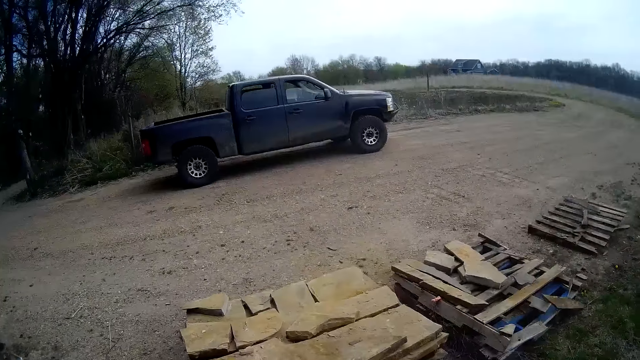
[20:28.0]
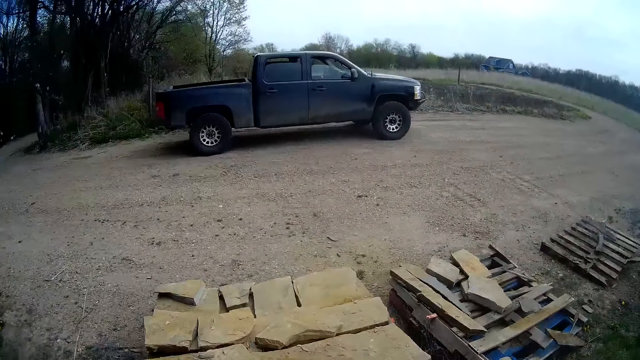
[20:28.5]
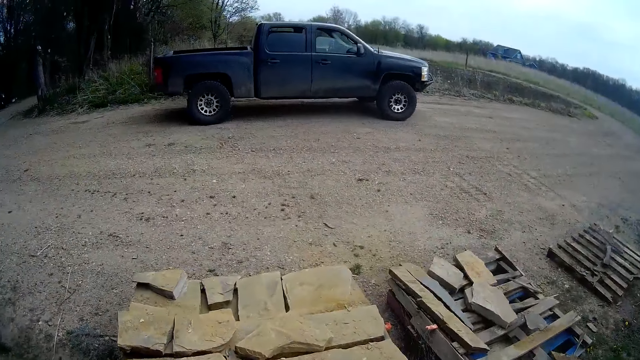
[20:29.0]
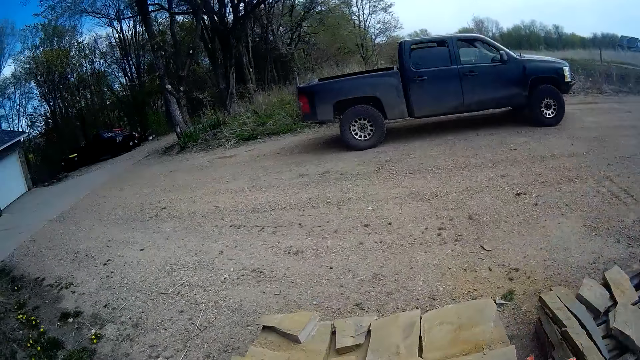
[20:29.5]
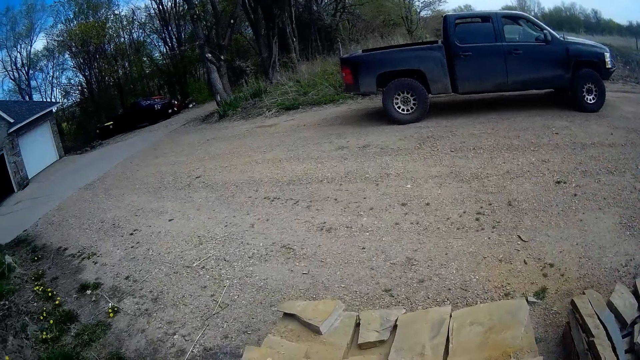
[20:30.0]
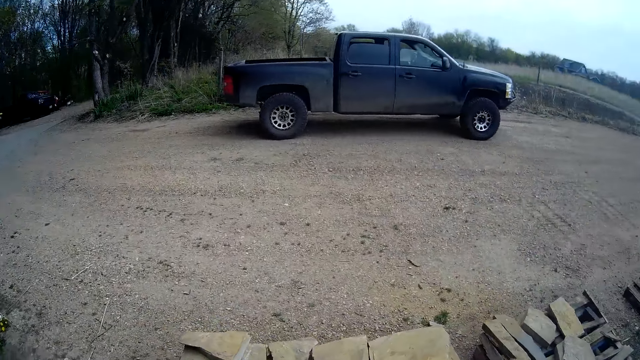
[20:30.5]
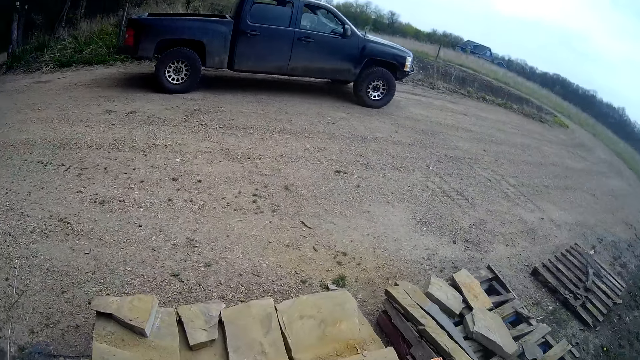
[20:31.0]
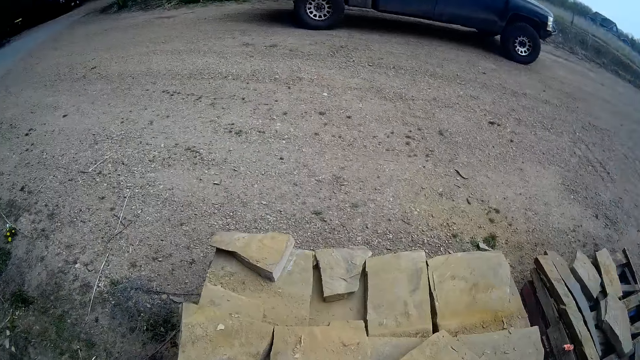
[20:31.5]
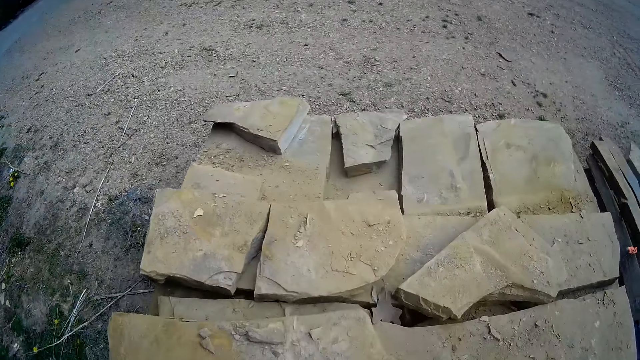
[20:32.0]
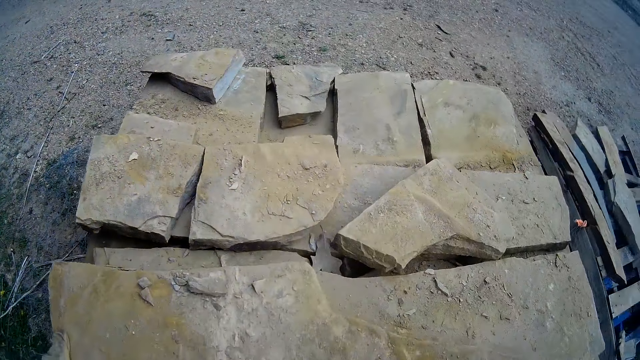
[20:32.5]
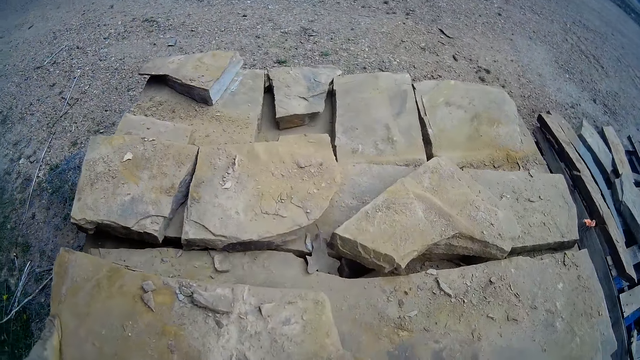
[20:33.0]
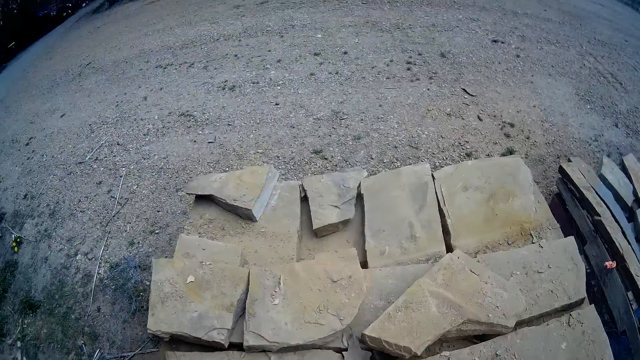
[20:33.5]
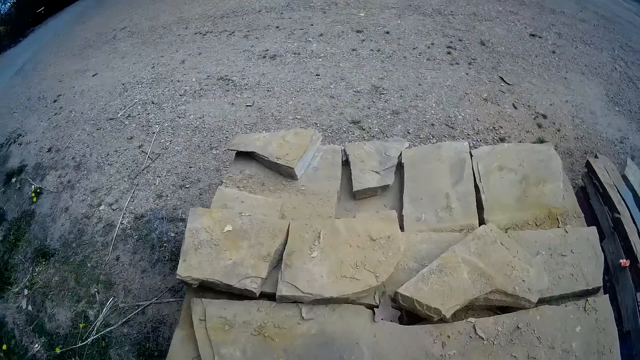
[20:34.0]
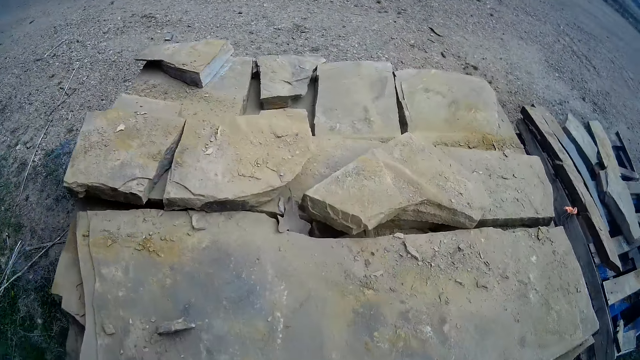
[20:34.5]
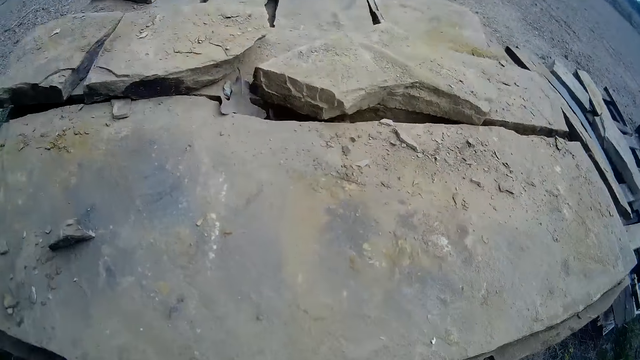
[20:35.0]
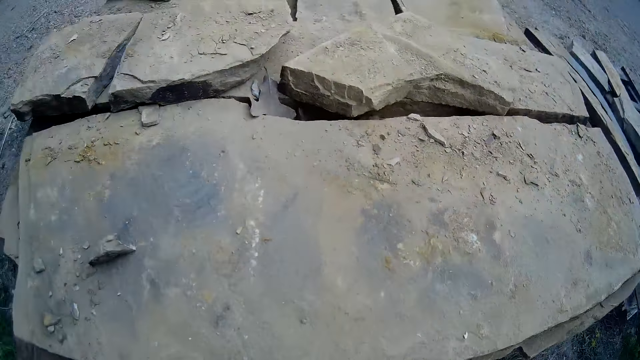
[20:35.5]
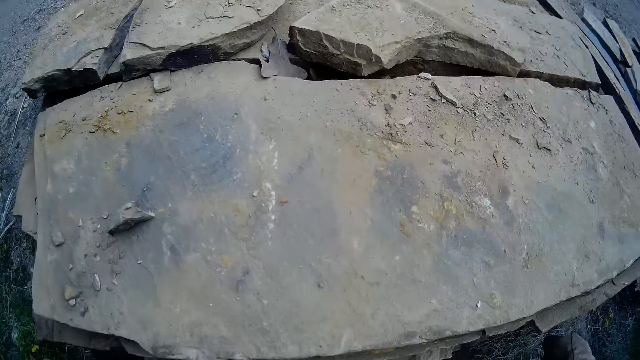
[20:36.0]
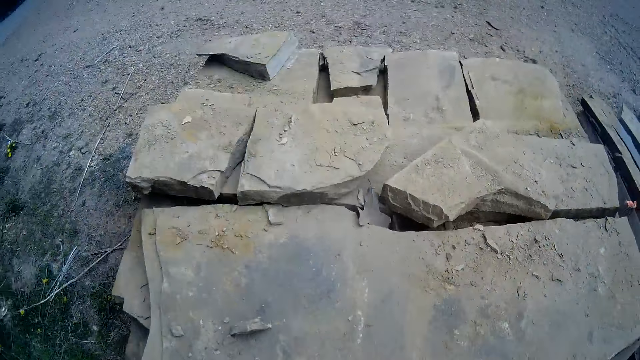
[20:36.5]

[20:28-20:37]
The camera wearer looks at the stones. They shift the concrete stone on the pallet with both gloved hands. They look at the stone.

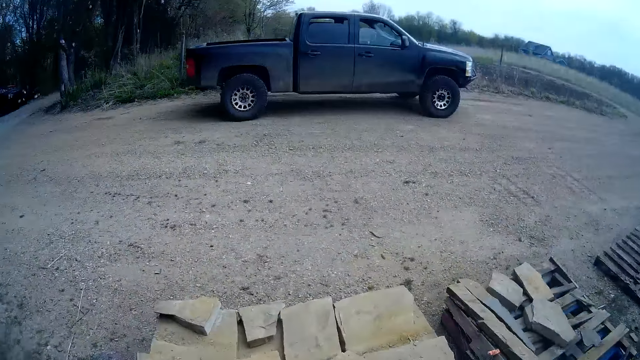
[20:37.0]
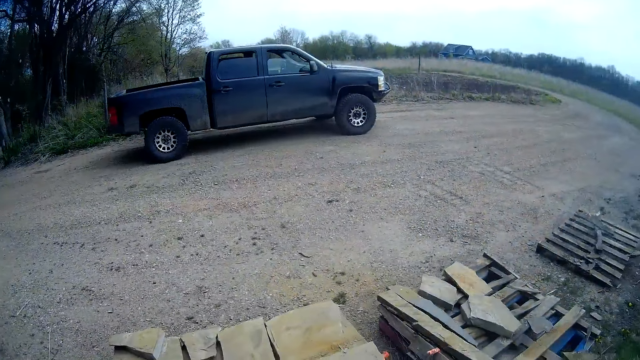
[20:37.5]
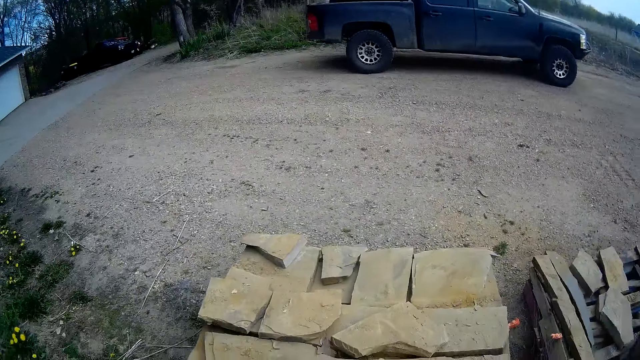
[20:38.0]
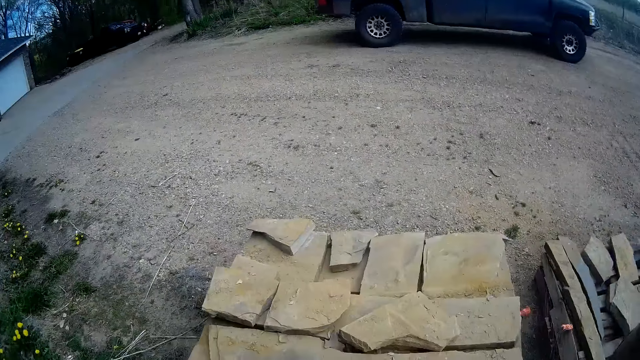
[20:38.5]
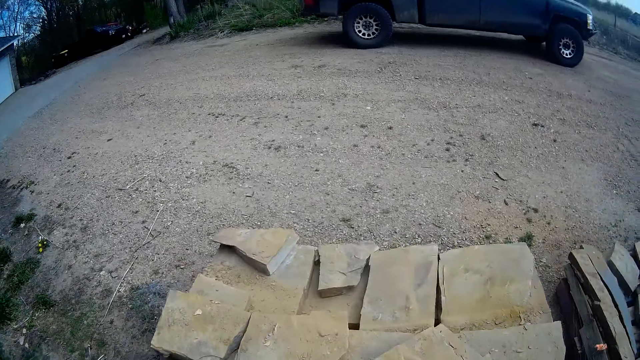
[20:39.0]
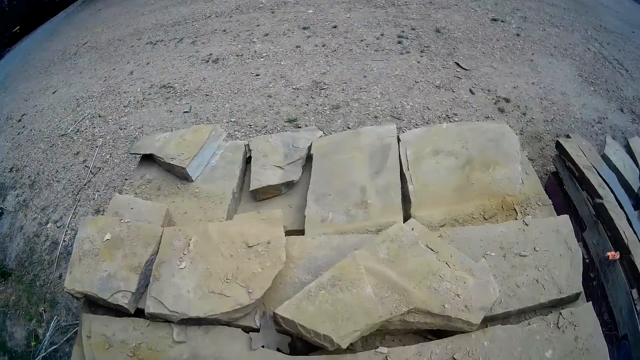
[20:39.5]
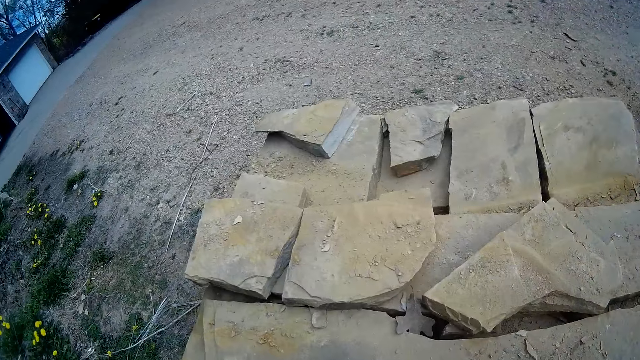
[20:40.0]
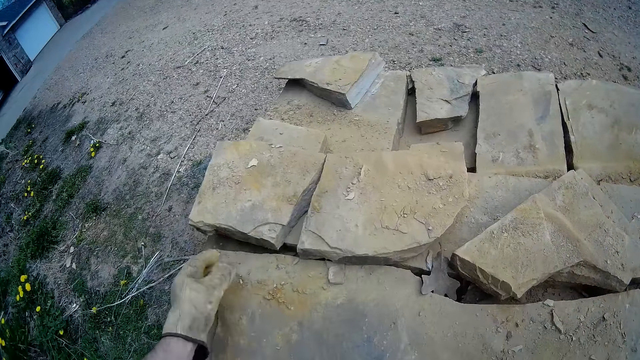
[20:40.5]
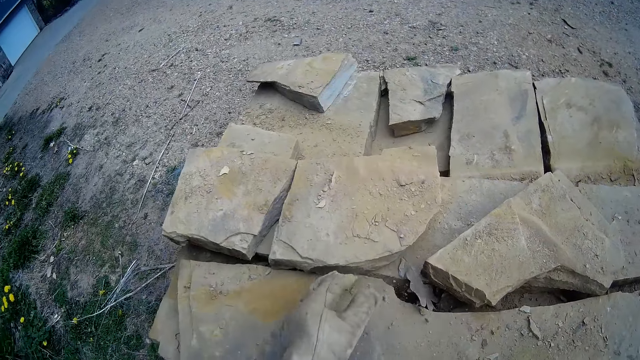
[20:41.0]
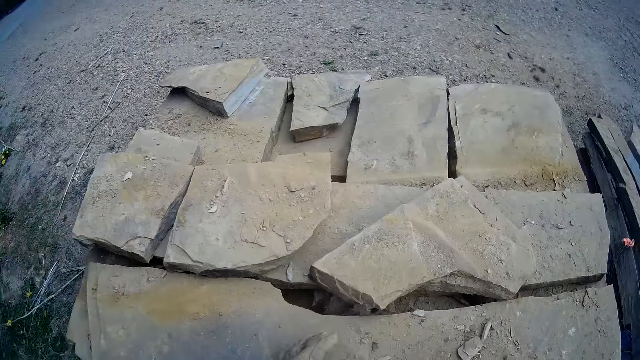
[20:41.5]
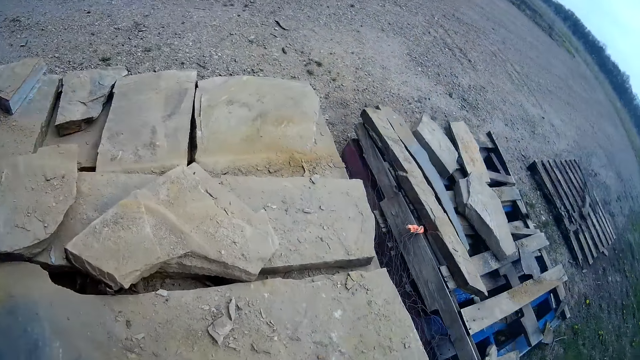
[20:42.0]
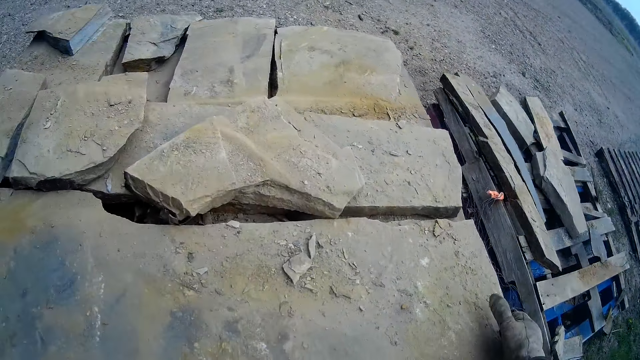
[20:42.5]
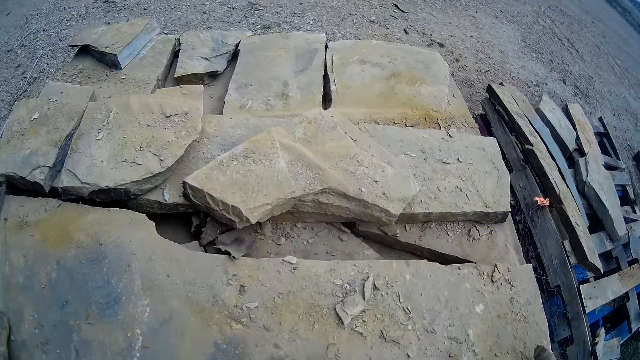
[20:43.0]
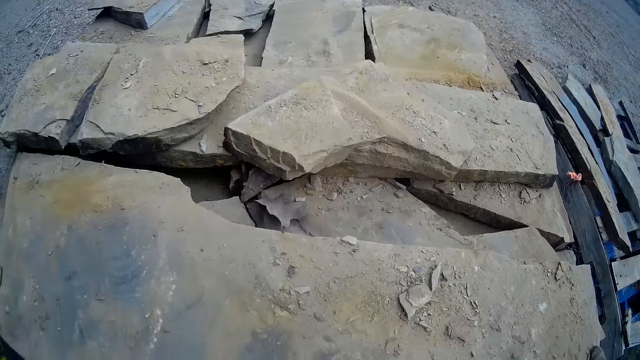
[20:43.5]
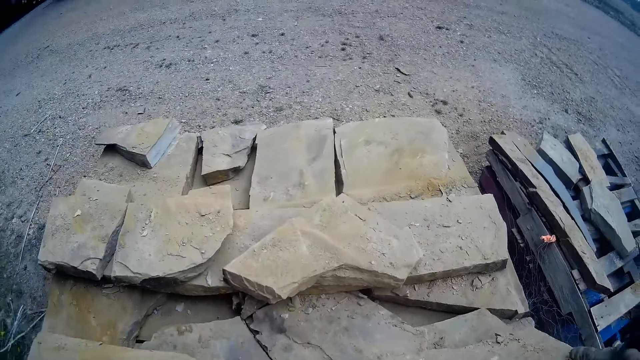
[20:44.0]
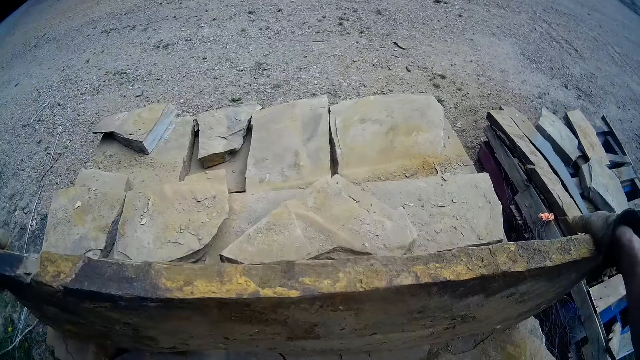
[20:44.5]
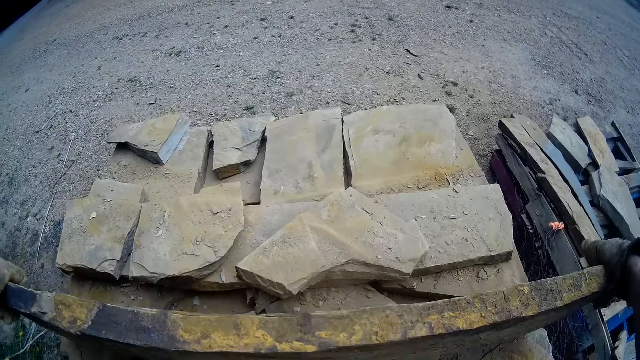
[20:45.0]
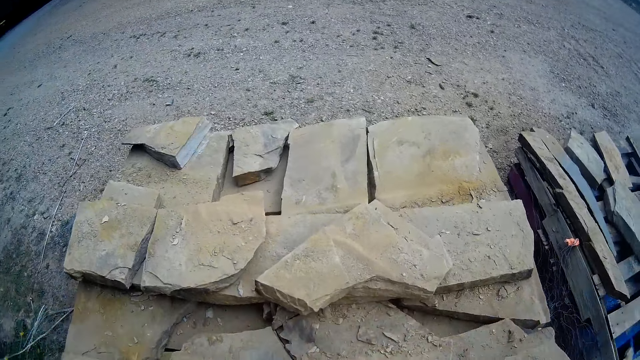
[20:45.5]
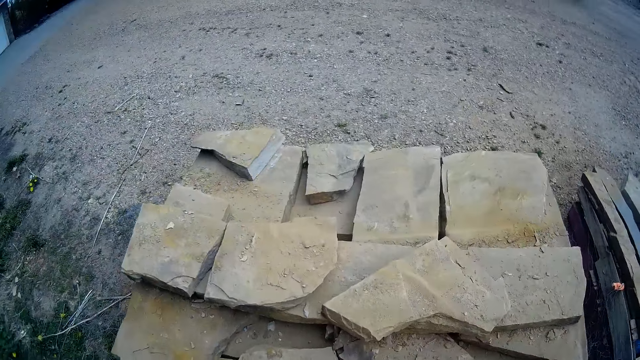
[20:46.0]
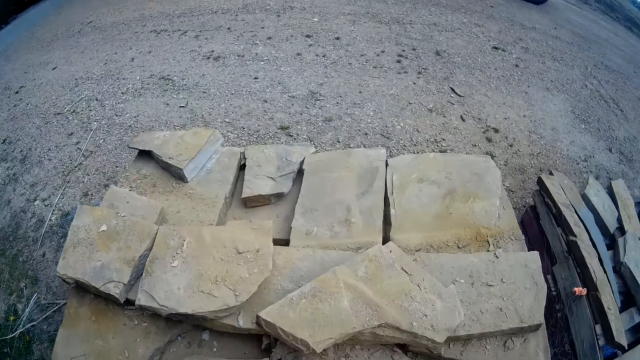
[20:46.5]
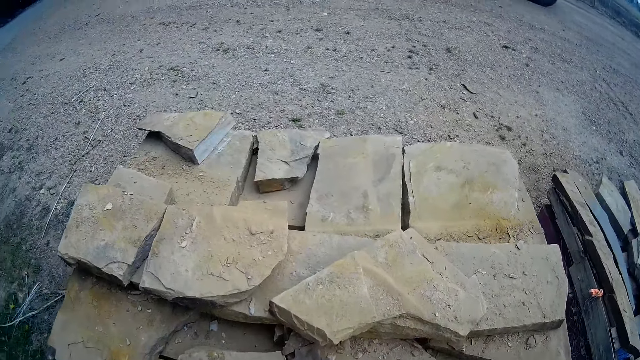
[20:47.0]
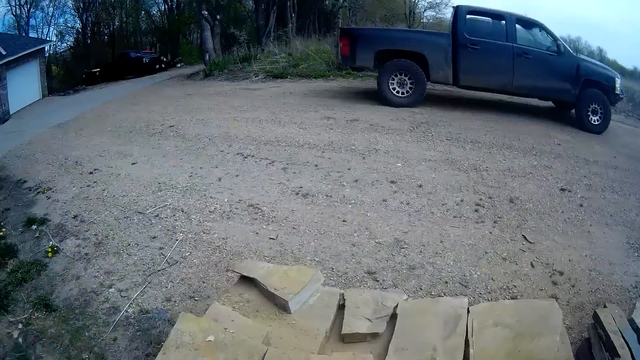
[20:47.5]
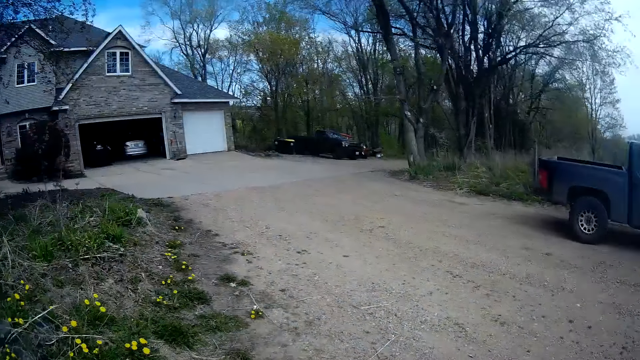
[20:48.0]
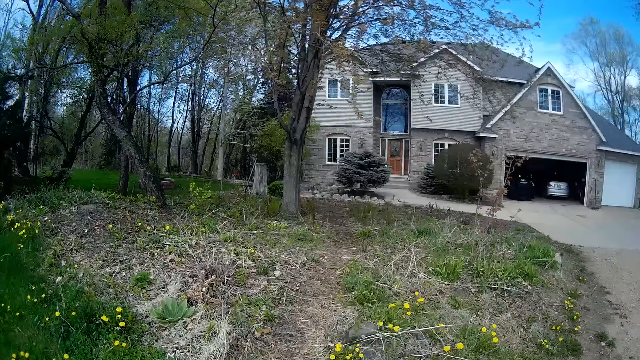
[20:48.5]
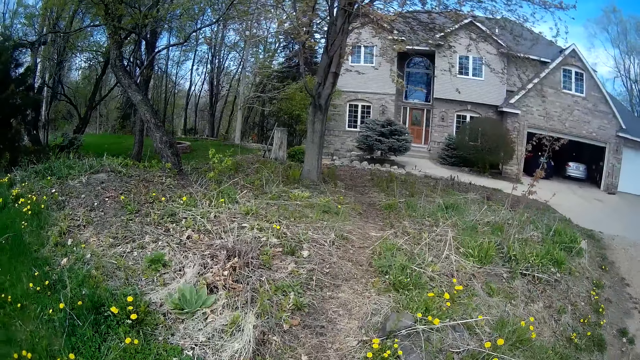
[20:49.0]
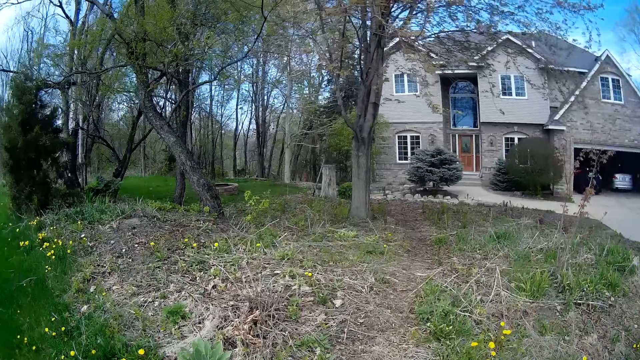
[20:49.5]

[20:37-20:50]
The camera wearer lifts both hands. He adjusts the camera, drops both hands and makes a step. He wipes the stone with the left hand. He pulls the stone. He lifts the concrete stone with both gloved hands. He looks at the stone, puts the stone down and looks around. He walks towards the house with the concrete stone in both his gloved hands.
